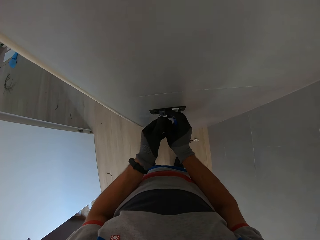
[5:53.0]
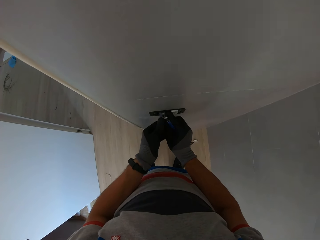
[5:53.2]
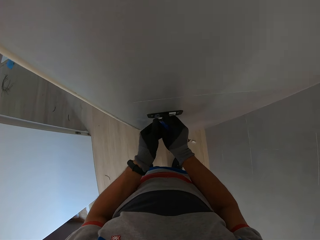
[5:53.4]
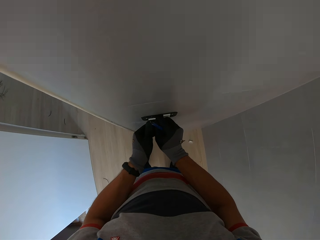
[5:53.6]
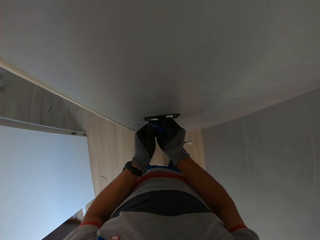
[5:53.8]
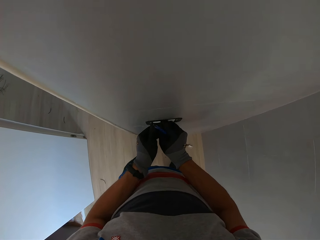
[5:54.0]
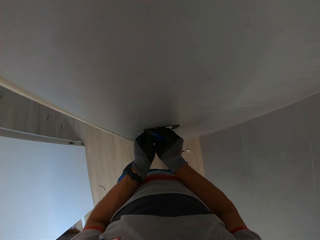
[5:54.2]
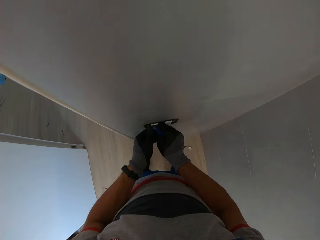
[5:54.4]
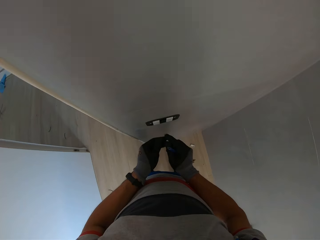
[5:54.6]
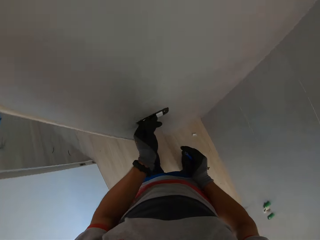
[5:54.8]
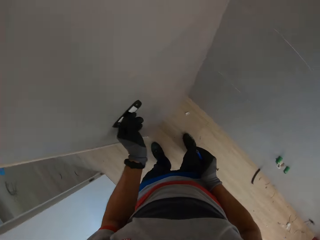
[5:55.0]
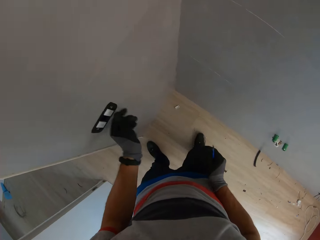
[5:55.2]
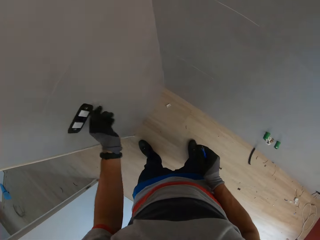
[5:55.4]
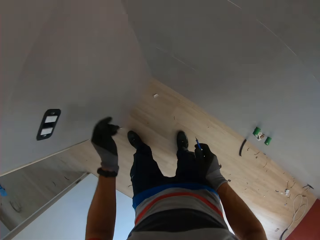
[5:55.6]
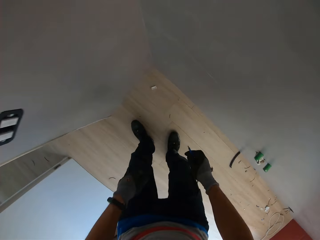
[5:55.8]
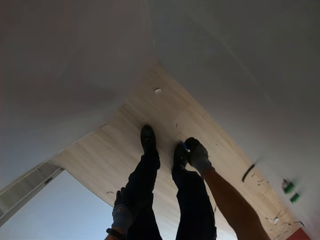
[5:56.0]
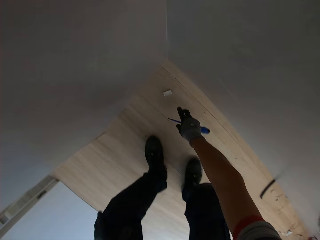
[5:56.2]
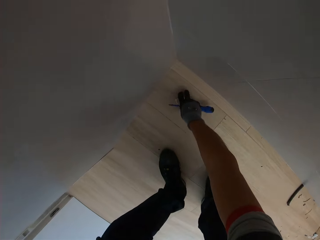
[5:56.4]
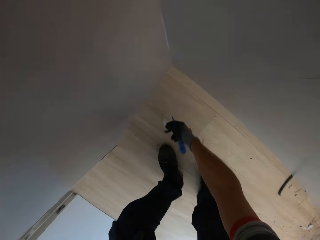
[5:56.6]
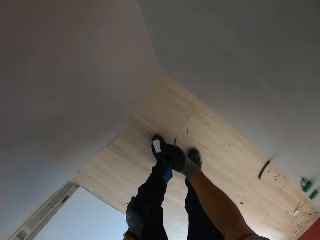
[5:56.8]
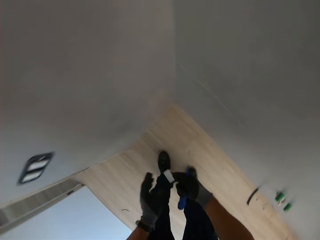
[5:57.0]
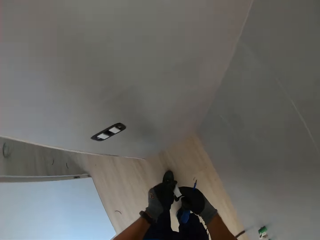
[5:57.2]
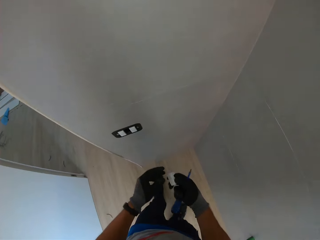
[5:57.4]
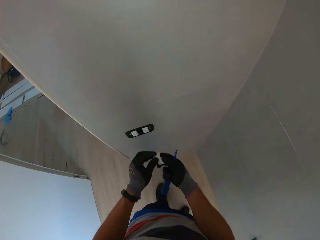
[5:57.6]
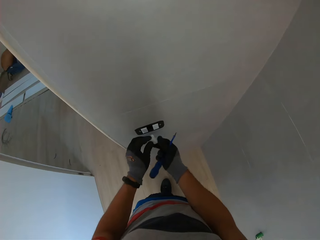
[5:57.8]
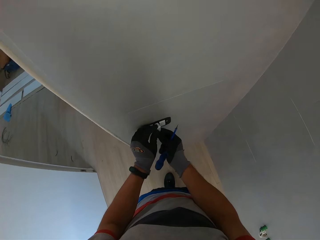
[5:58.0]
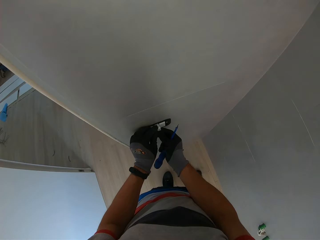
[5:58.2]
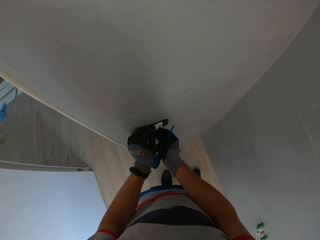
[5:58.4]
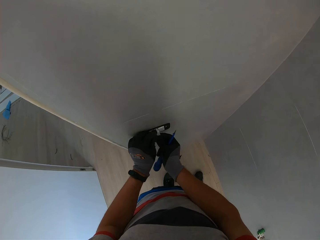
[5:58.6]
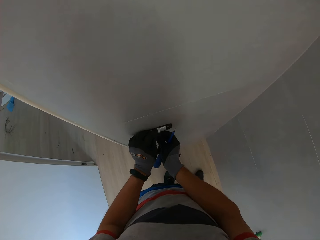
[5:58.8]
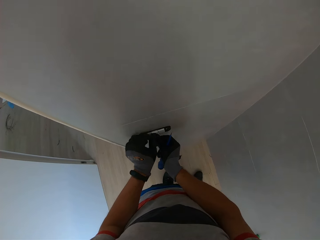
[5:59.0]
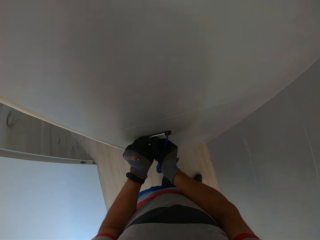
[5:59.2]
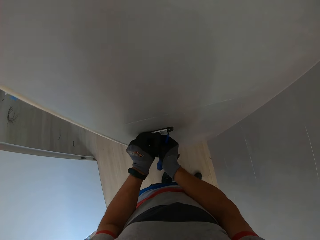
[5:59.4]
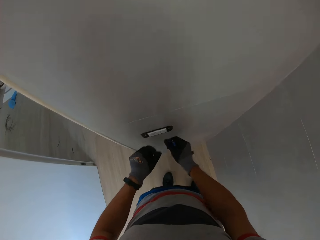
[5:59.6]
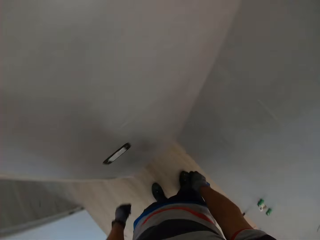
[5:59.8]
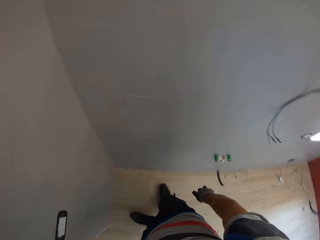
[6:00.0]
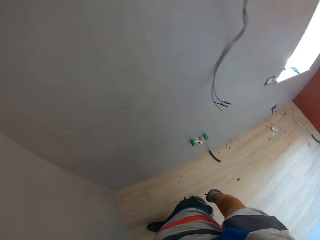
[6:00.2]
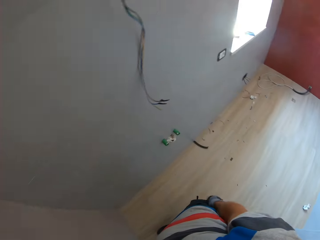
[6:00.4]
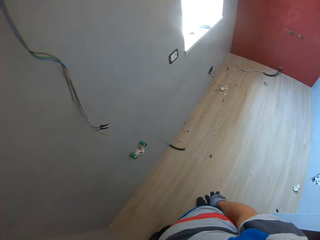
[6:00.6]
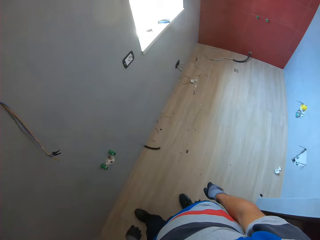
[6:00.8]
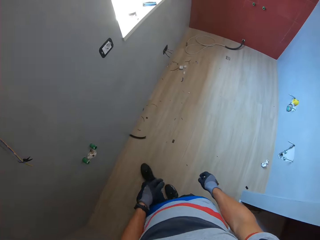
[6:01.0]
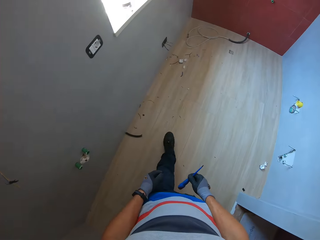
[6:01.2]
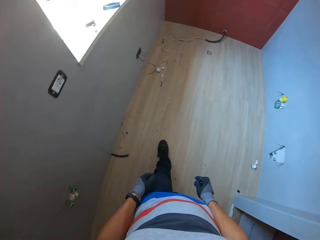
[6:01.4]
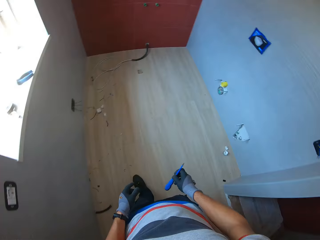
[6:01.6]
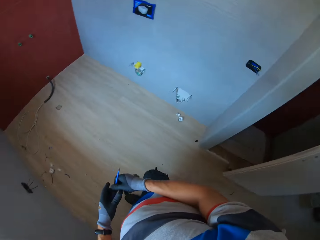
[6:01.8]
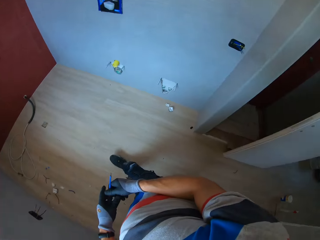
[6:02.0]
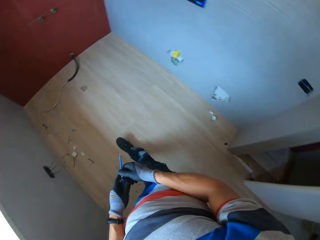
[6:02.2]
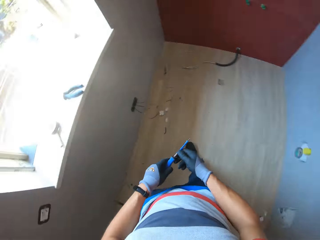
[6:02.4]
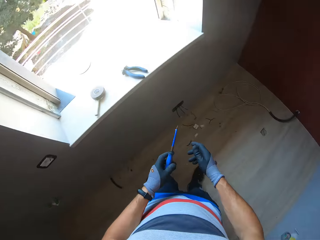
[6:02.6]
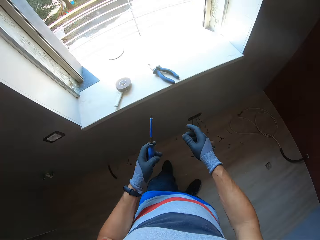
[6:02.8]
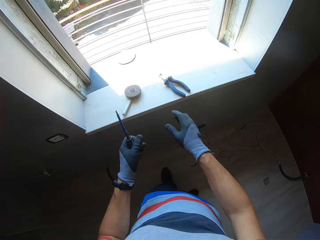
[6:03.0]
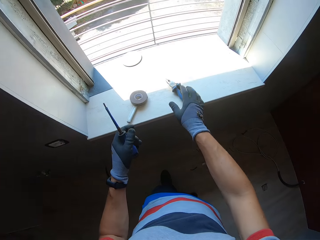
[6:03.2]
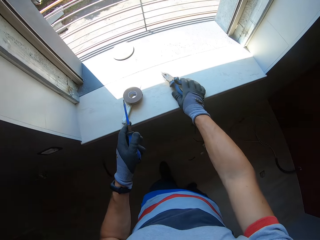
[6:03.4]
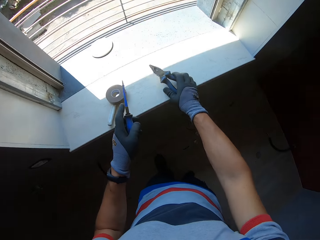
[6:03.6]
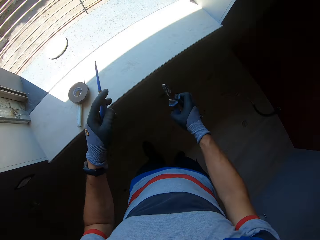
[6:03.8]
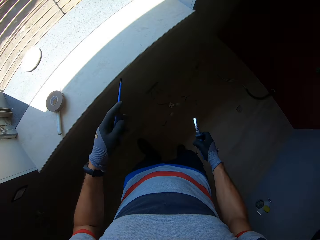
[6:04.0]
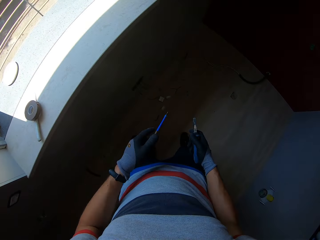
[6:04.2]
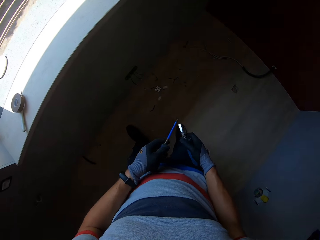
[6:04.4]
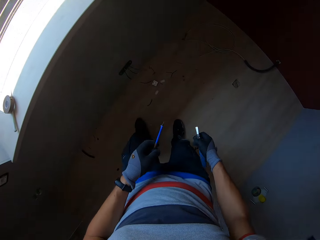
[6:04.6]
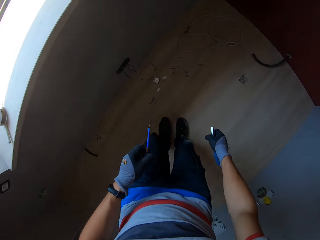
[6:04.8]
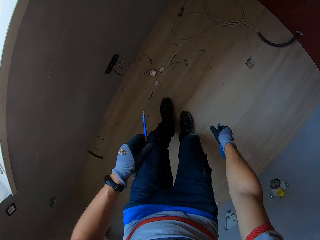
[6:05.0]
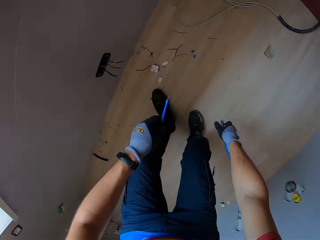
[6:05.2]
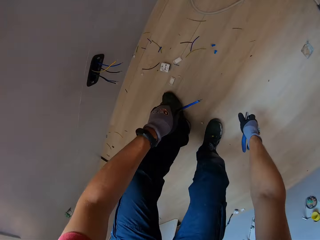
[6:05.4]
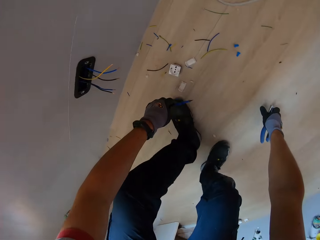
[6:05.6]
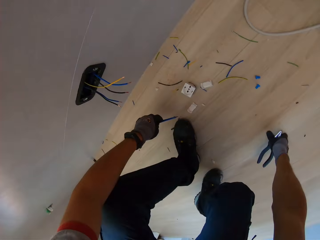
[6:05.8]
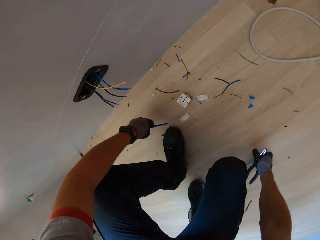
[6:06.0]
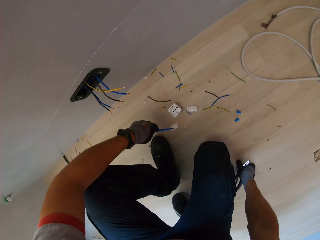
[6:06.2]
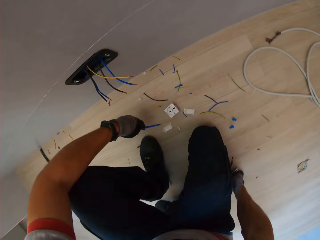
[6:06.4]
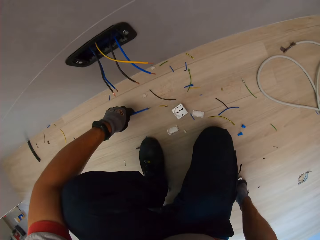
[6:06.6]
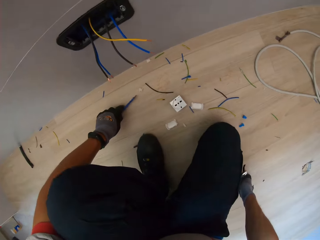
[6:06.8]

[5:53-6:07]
The camera wearer picks up the holder and puts the holder in the socket. They pick up the cable cutter.

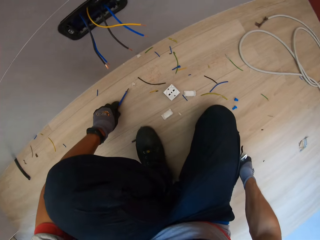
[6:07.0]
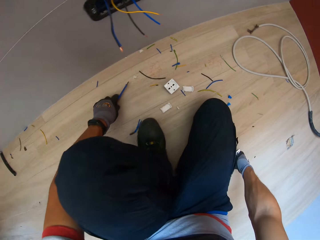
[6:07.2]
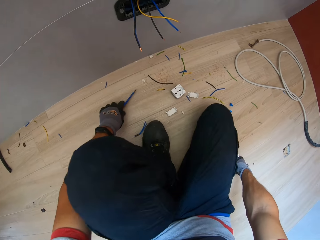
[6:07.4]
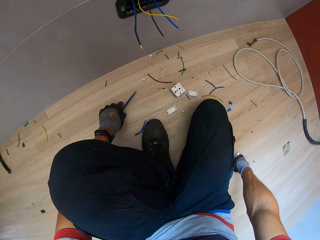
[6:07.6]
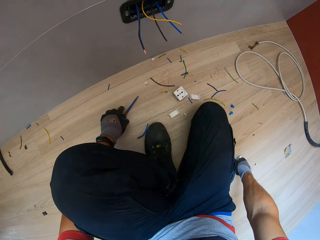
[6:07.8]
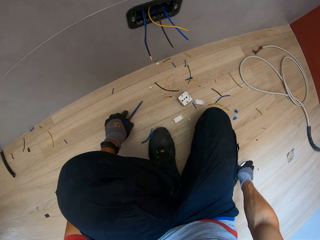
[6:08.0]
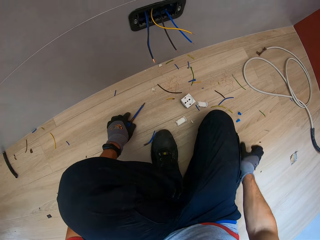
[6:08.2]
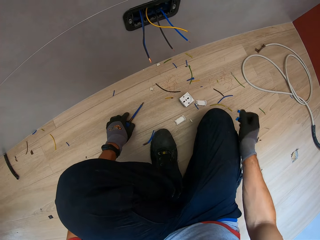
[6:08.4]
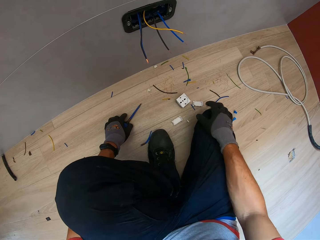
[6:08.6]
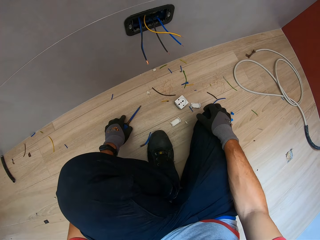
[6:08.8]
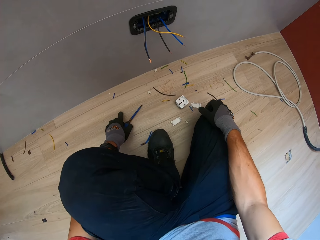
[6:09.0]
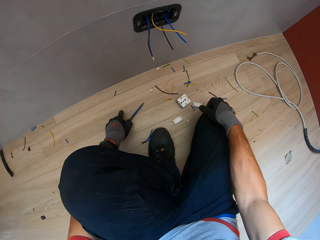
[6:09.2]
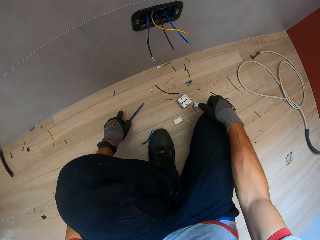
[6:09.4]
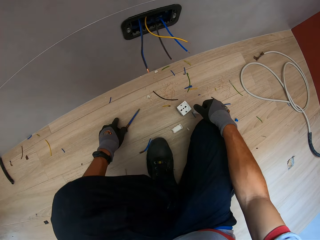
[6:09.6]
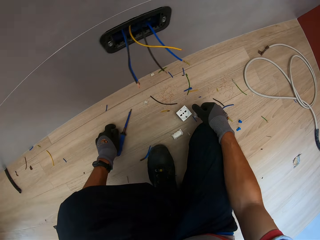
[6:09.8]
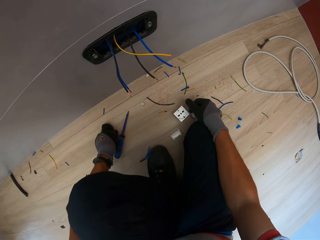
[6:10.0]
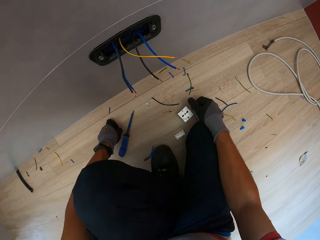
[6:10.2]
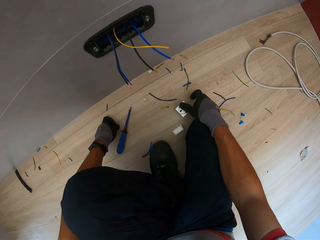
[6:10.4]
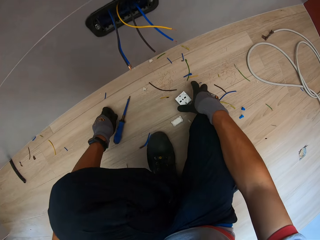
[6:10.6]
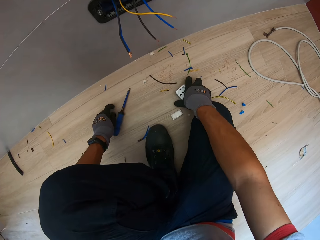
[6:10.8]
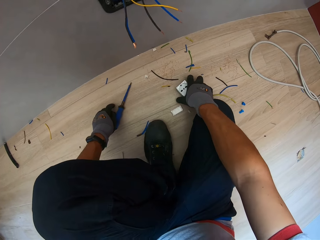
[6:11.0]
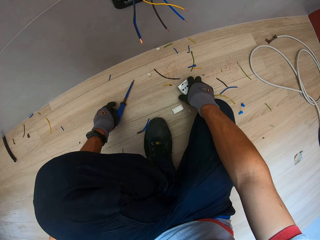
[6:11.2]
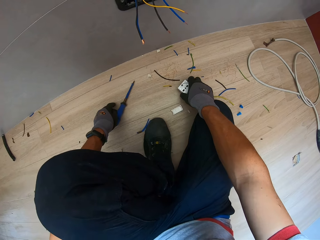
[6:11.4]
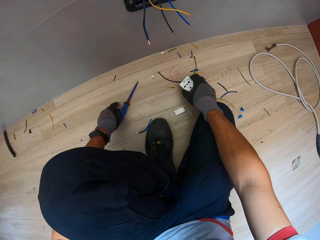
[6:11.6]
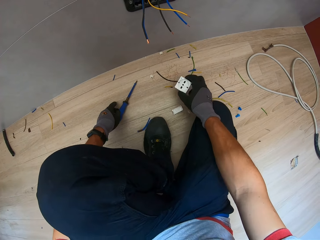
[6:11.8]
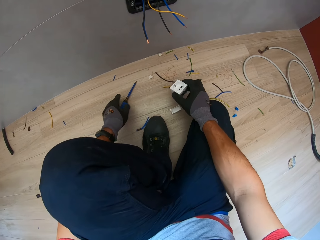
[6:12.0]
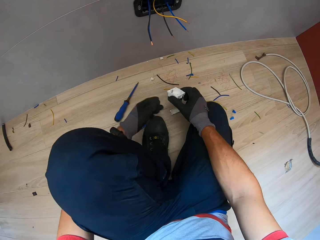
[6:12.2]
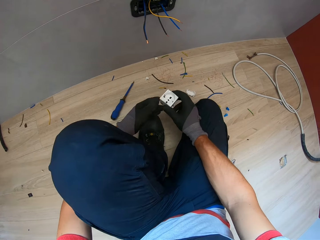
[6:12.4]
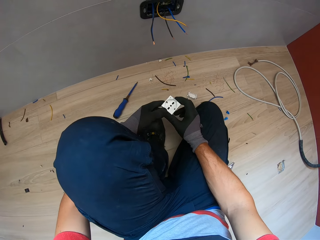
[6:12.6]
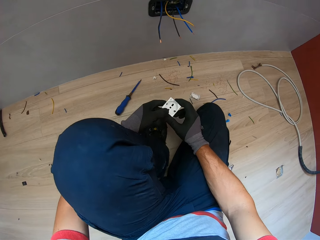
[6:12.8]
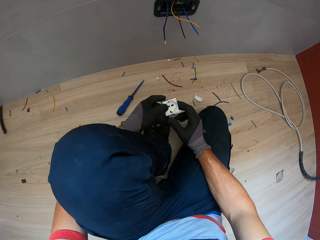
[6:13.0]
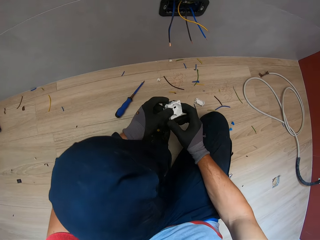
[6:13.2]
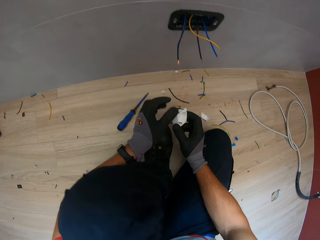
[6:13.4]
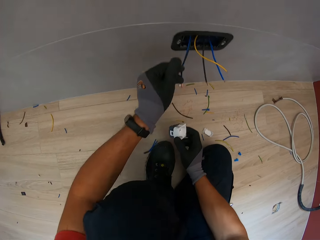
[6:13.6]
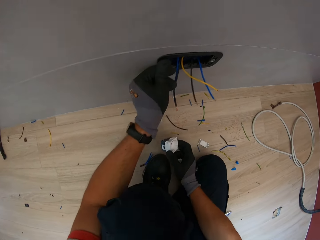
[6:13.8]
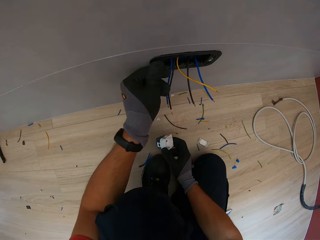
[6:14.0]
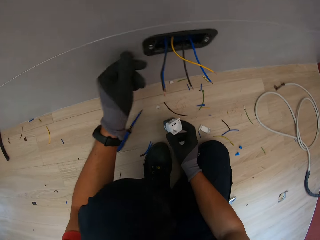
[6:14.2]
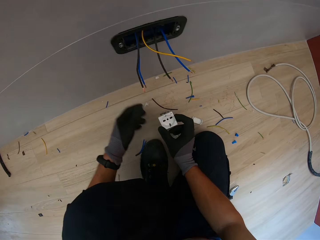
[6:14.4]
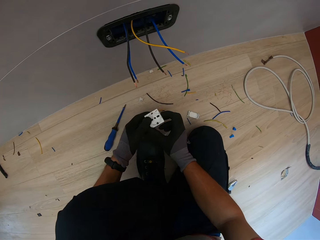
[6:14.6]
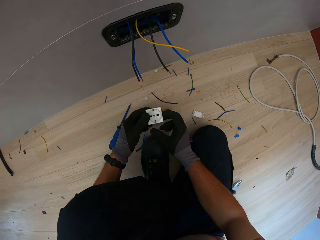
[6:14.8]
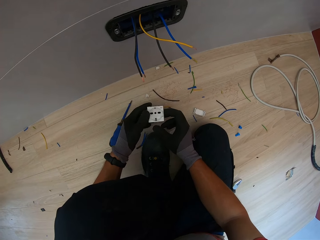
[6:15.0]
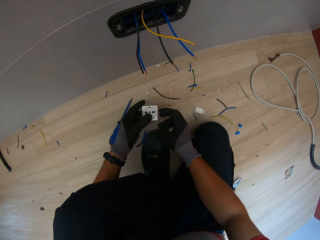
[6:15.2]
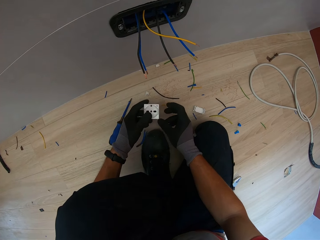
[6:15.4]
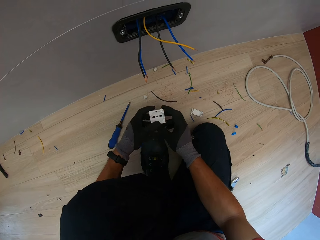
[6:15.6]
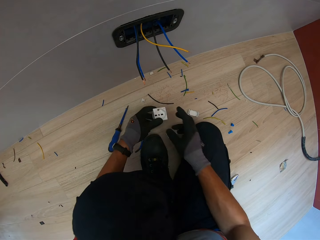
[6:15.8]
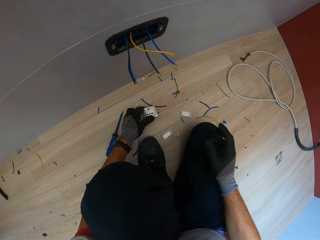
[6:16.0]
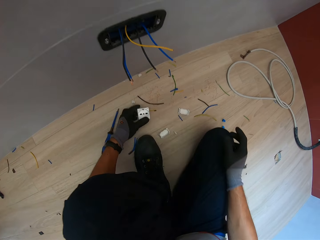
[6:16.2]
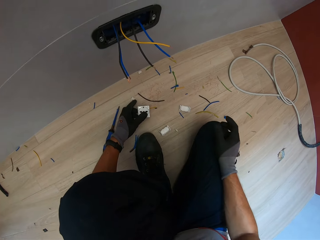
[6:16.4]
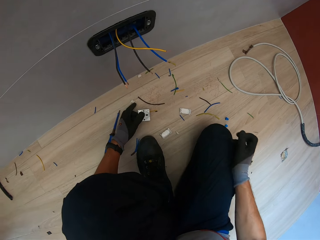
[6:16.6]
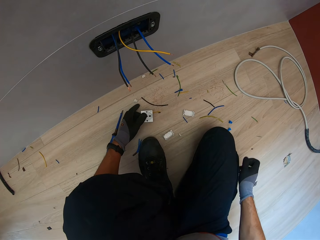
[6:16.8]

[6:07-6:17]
The camera wearer drops the cable cutter and screwdriver. They pick up the socket from the floor. They pick up the holder. They hold the cable.
